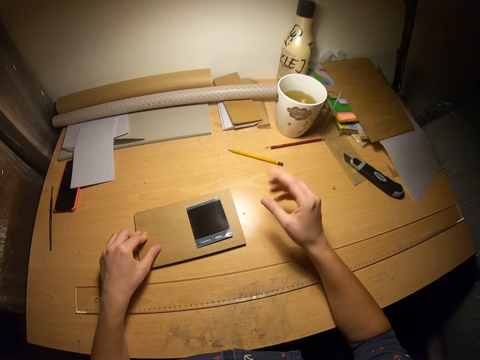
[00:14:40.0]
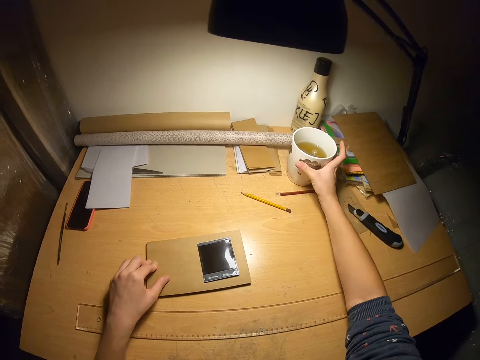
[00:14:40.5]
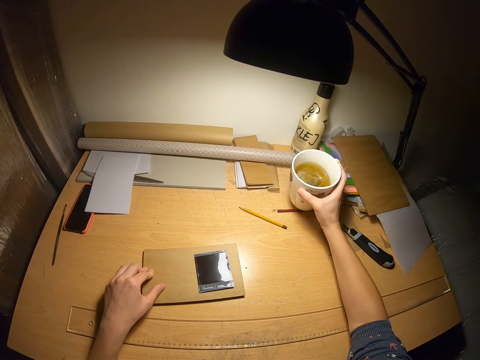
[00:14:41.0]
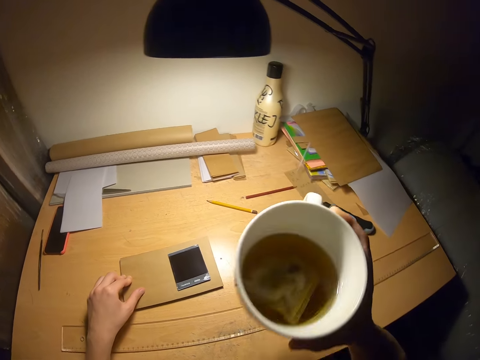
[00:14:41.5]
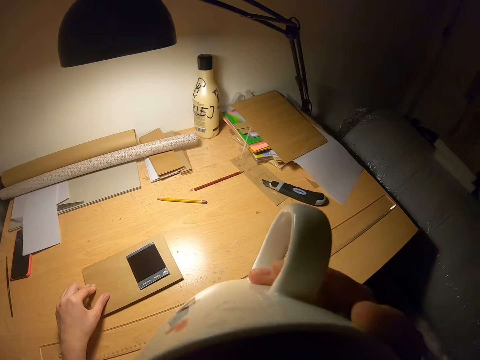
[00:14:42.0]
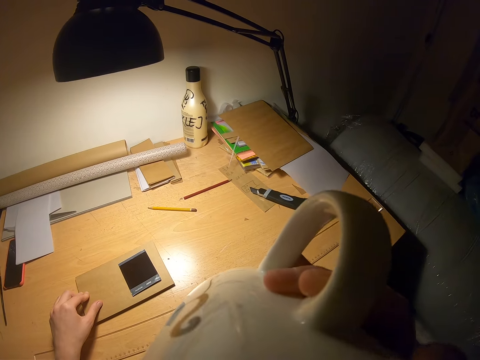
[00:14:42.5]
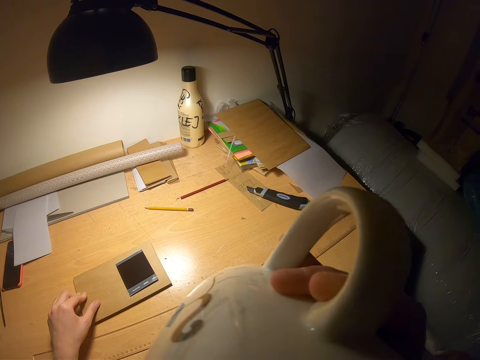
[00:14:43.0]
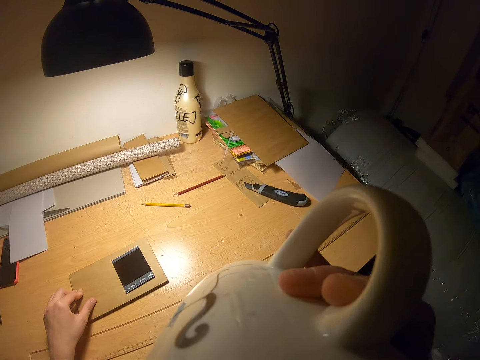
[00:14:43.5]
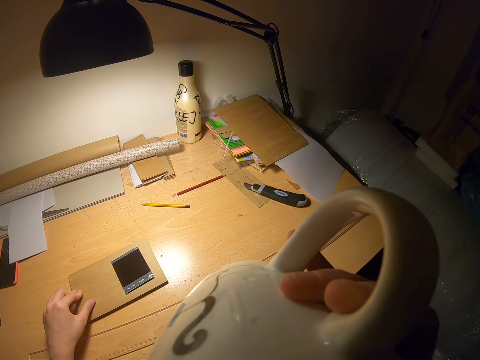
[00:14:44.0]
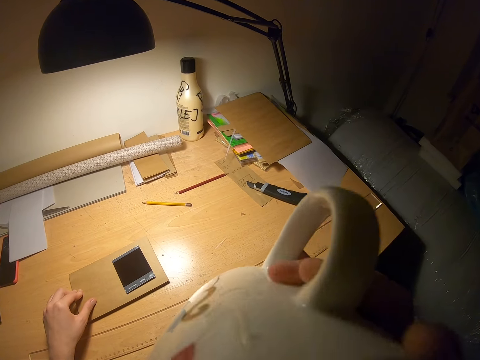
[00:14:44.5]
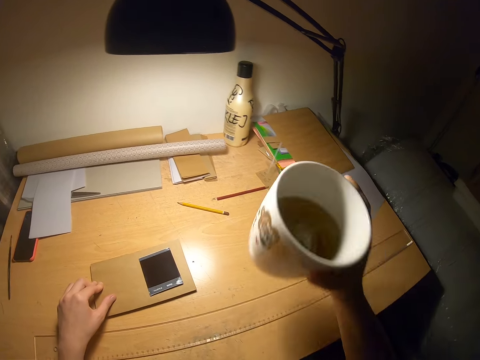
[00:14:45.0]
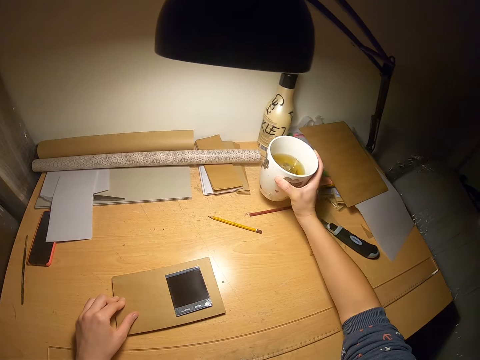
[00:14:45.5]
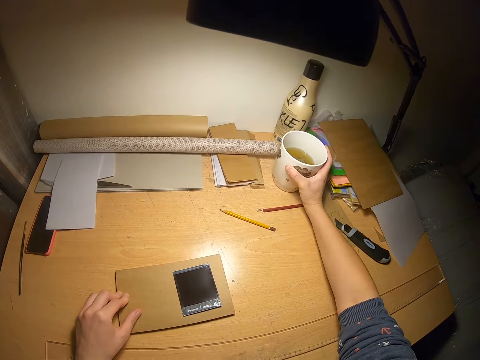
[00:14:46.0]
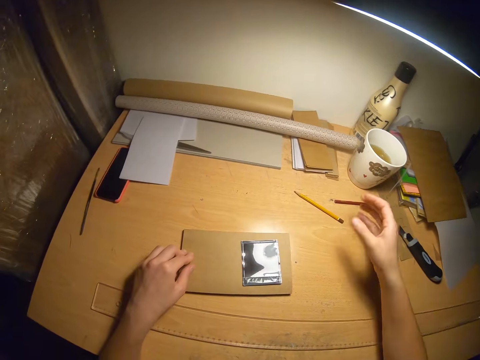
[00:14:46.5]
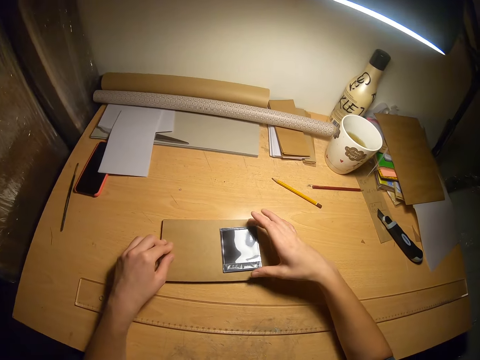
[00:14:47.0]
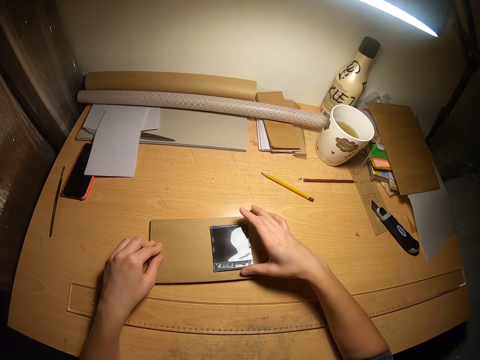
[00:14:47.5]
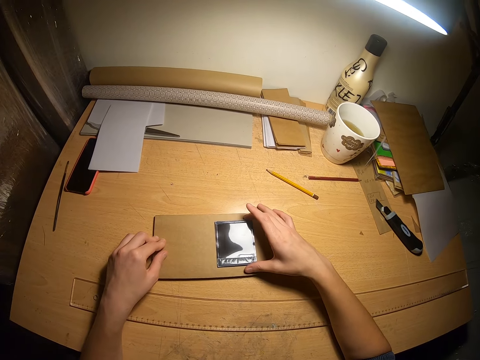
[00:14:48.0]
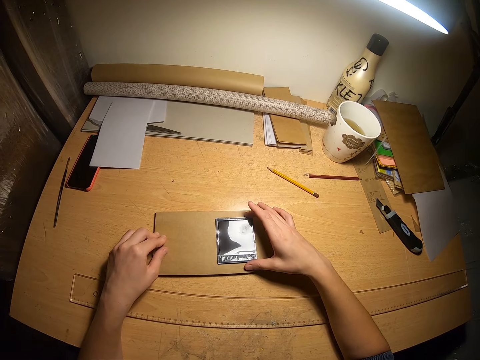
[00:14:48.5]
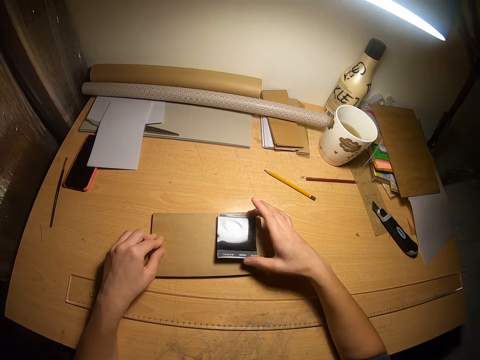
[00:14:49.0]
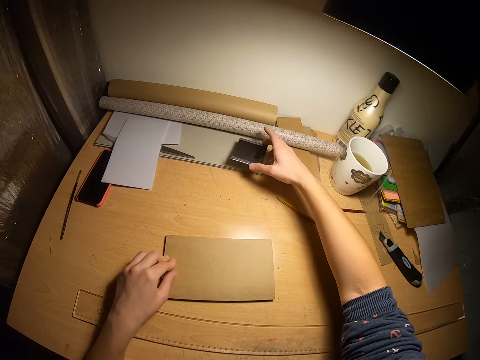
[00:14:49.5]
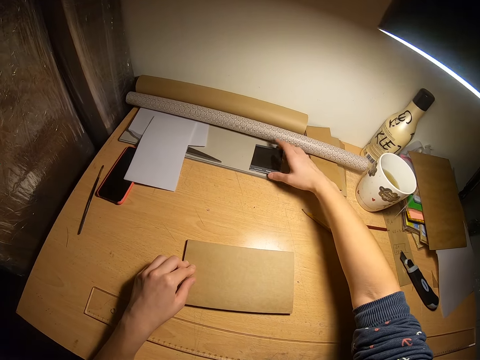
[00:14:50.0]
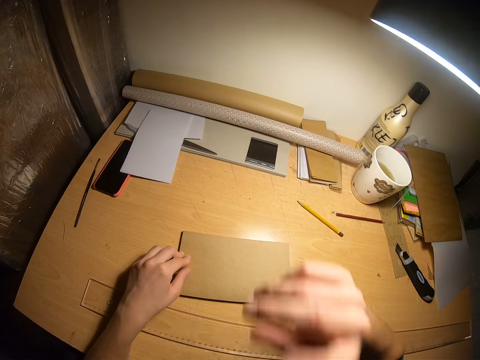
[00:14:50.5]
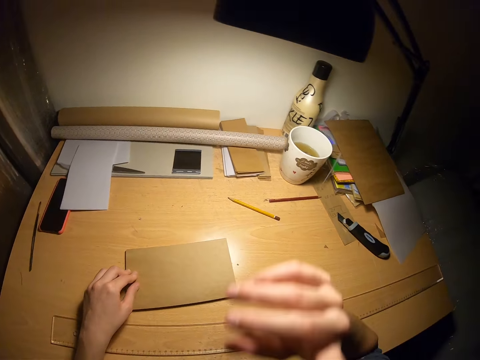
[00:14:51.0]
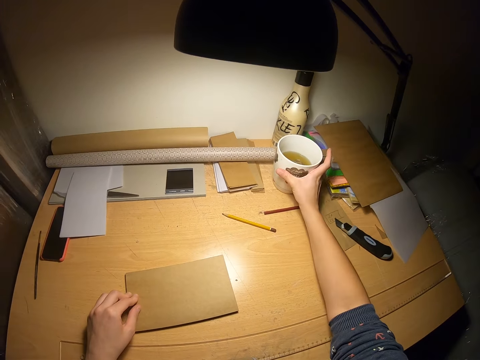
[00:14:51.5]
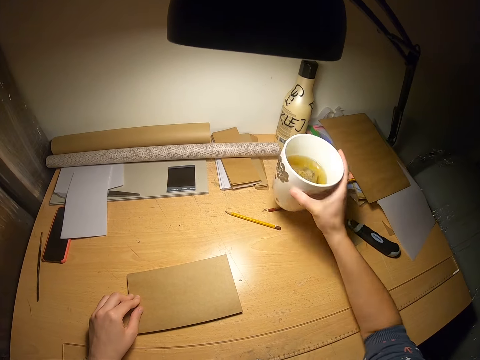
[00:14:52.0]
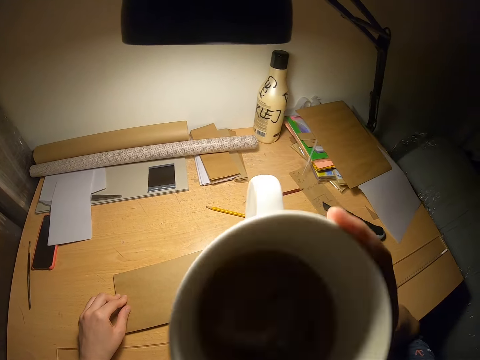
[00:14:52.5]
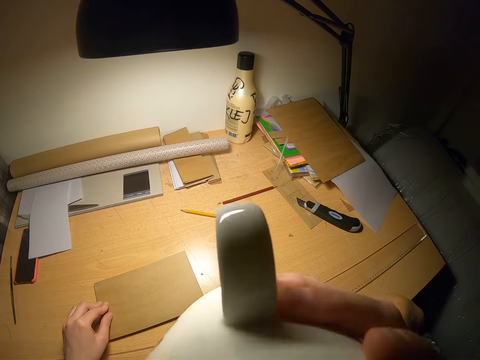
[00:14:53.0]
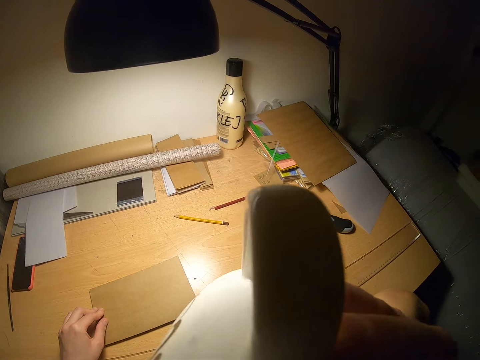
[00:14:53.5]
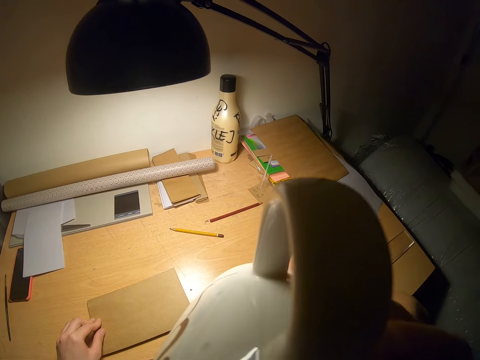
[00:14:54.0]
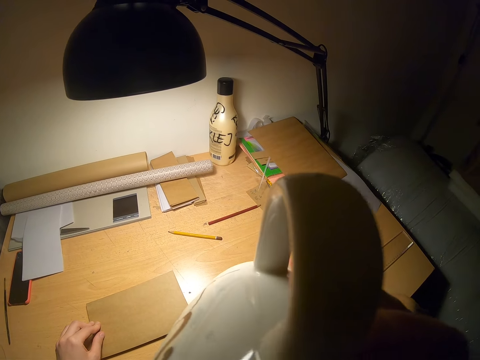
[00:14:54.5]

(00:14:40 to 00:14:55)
The camera wearer takes a cup of tea from the right side of the table. She drinks the tea. She drops the cup of tea on the right side of the table. She examines the ink pad on the stacks. She holds something. She drops the ink pad in front of the paper roll. She touches her face briefly. She takes the cup of tea from the right side of the table. She drinks the tea.

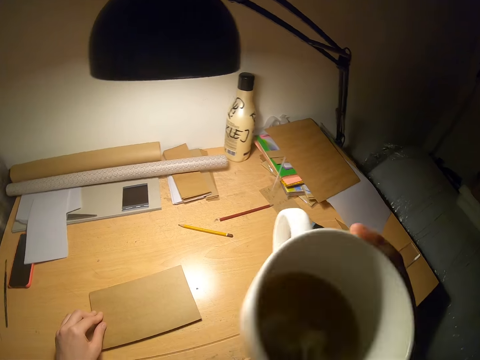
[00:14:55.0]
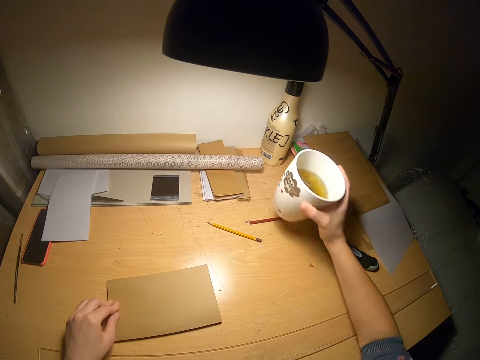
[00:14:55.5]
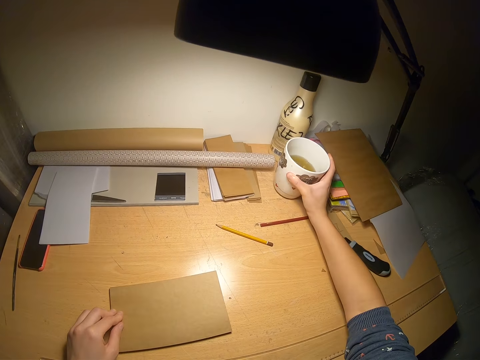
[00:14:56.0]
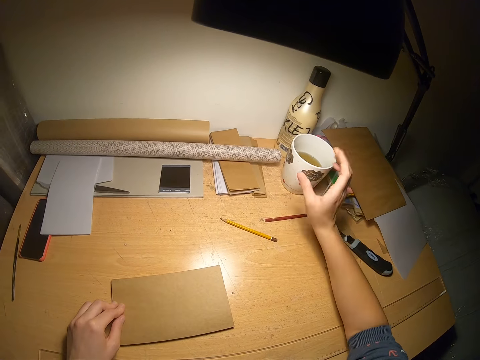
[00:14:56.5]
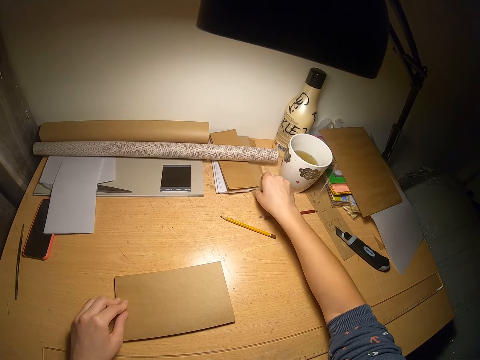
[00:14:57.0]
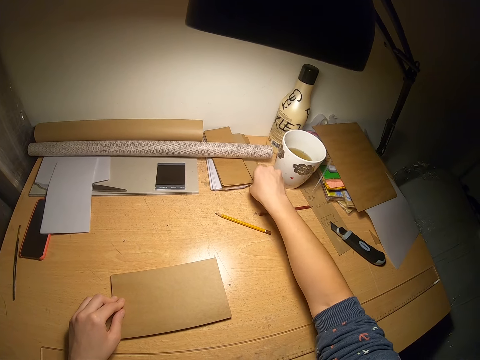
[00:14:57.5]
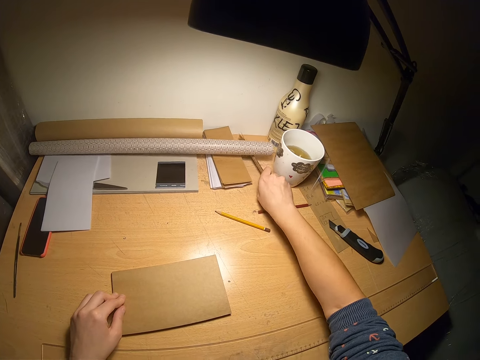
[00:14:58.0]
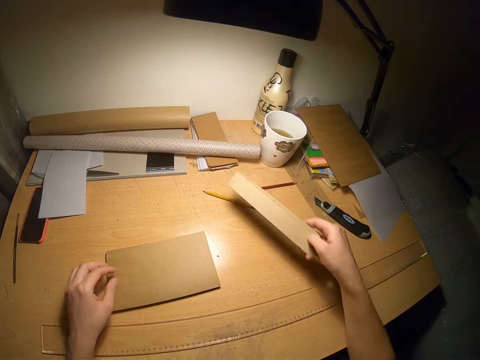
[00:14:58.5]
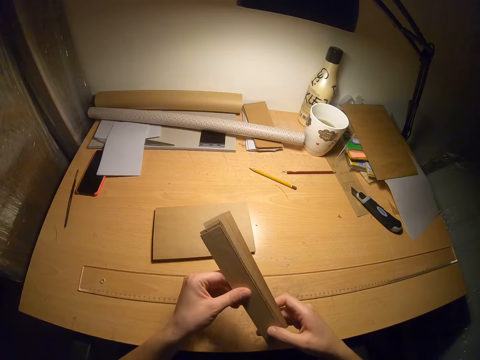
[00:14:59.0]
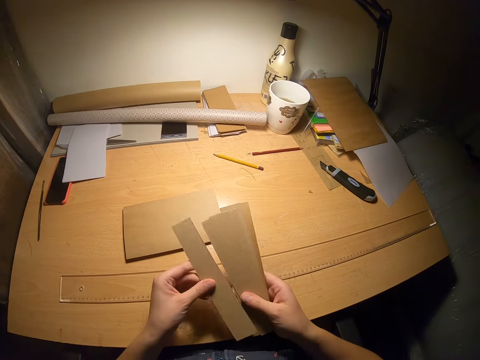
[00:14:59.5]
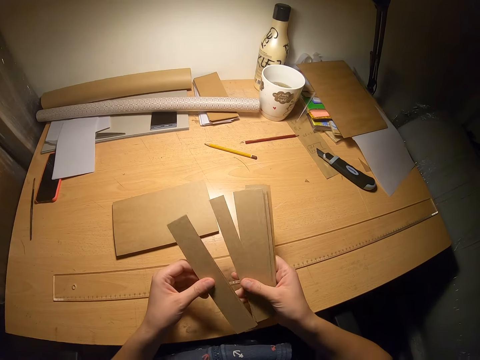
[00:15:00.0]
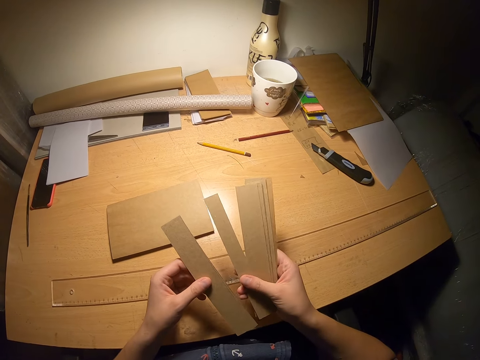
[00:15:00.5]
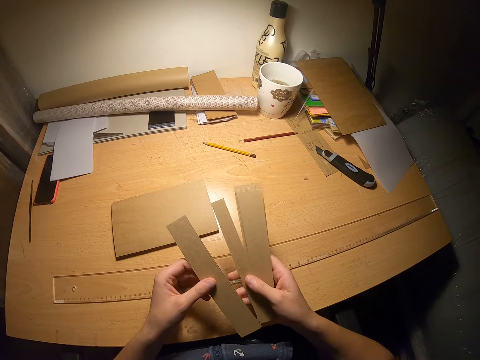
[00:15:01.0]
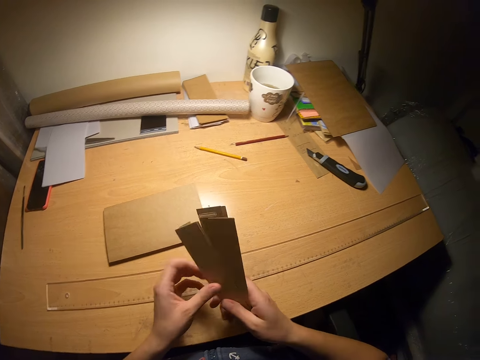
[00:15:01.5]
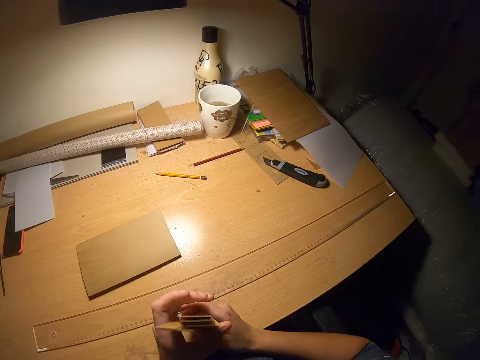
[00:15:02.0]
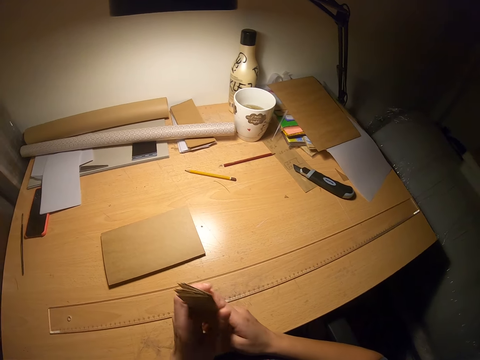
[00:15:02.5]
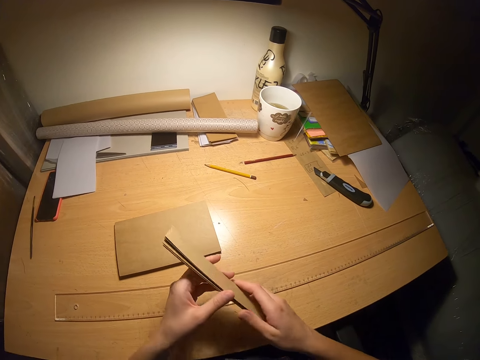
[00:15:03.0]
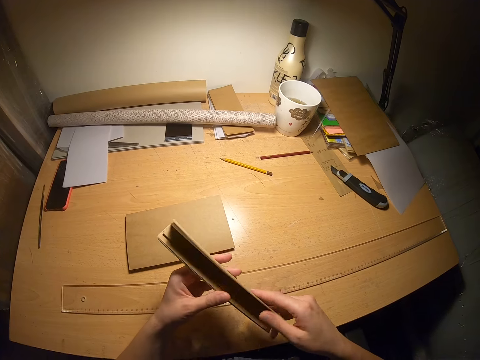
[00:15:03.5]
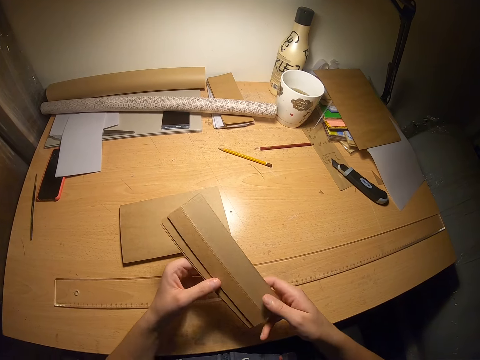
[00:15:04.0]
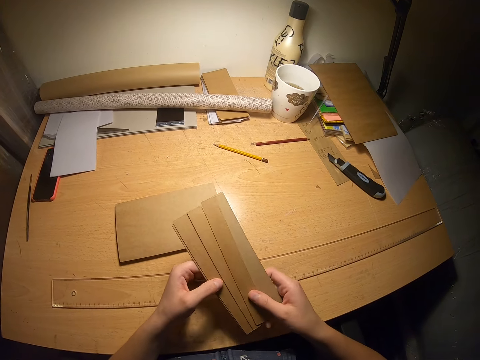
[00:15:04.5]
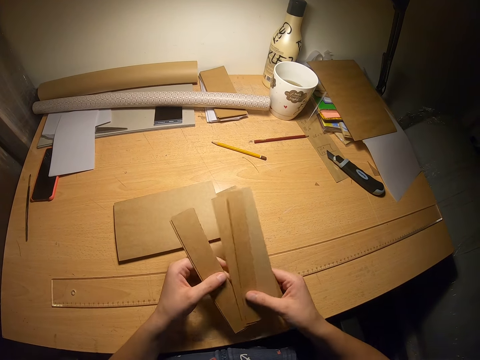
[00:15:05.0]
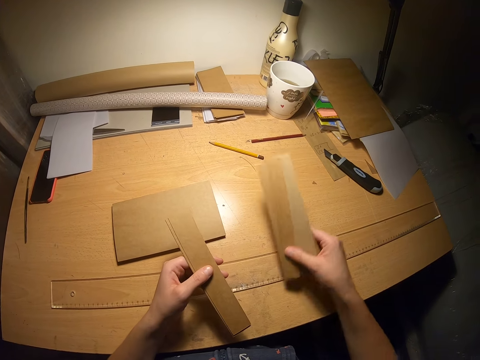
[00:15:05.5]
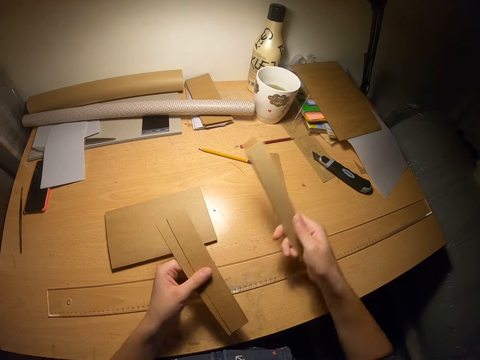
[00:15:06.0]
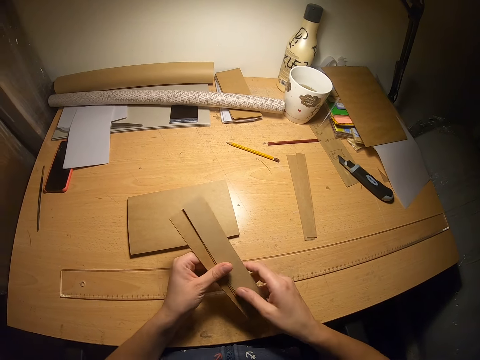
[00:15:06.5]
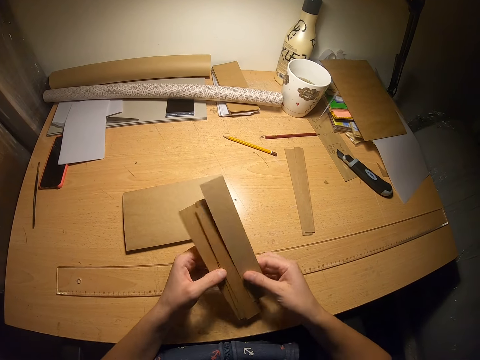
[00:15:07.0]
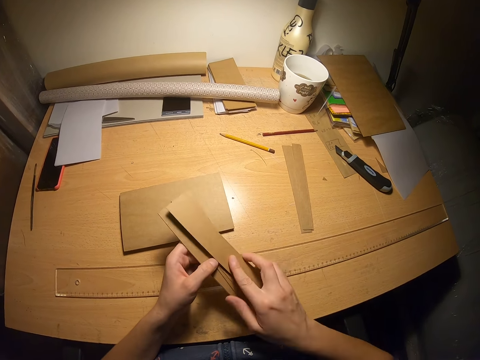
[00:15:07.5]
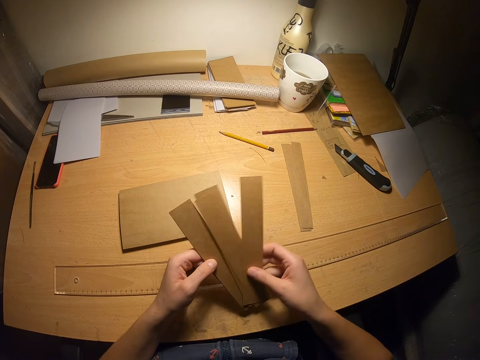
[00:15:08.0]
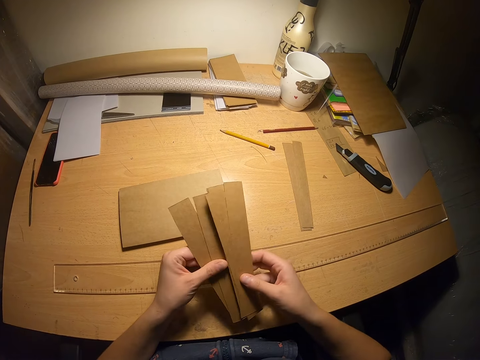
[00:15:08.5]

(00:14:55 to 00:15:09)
The camera wearer drops the cup of tea on the right side of the table. She takes the cut pieces of manila paper beneath the paper roll. She examines the cut pieces. She counts the pieces of manila paper. She arranges the cut pieces together on the table. She taps on the table. She separates the cut pieces of paper. She recounts the pieces. She places some of the cut pieces on the right side of the table. She arranges the cut pieces of paper in her hands. She places one piece together with the others in the hand.
